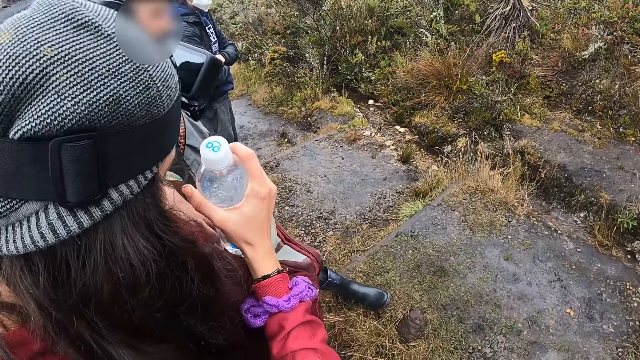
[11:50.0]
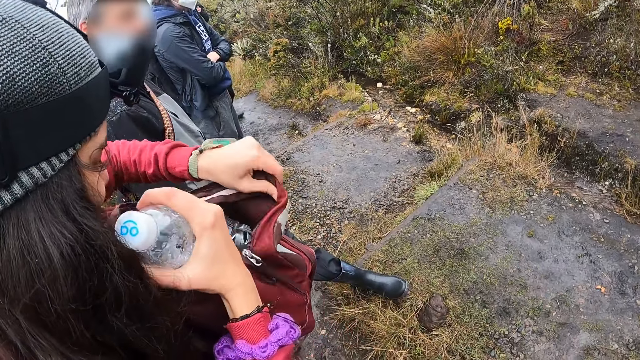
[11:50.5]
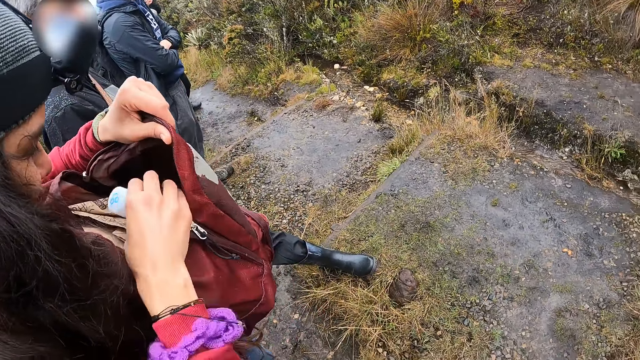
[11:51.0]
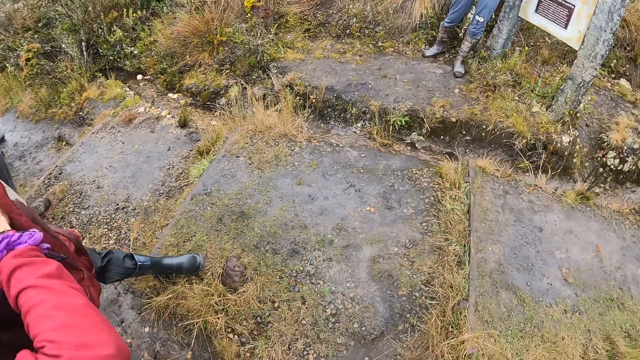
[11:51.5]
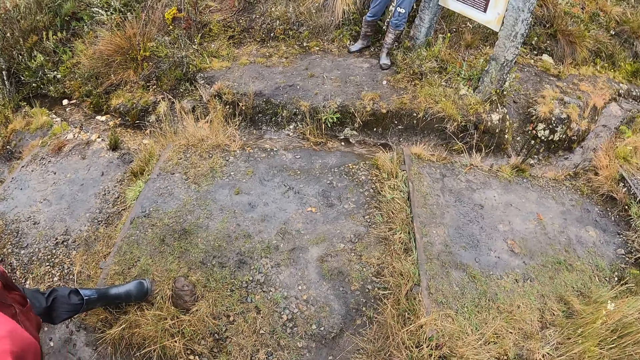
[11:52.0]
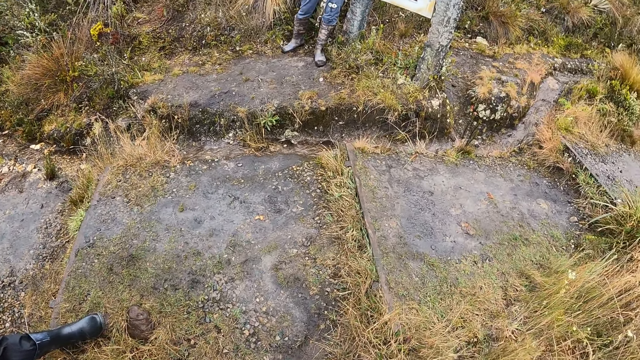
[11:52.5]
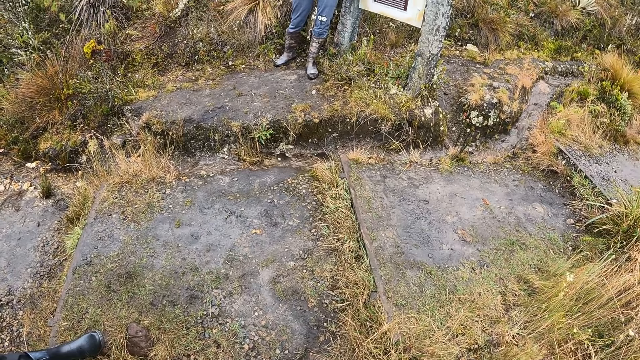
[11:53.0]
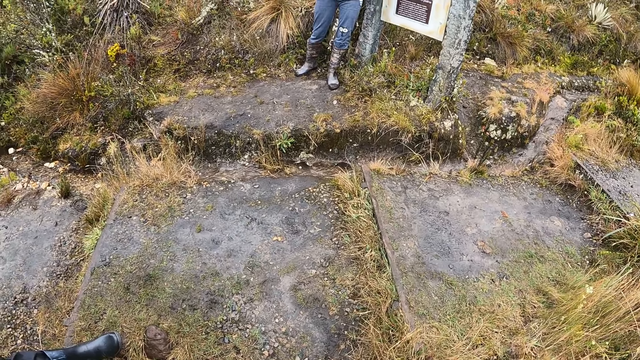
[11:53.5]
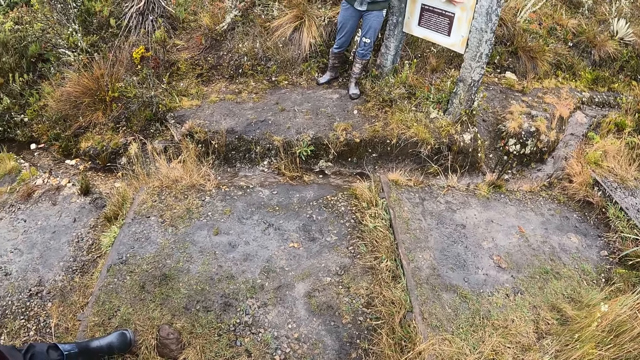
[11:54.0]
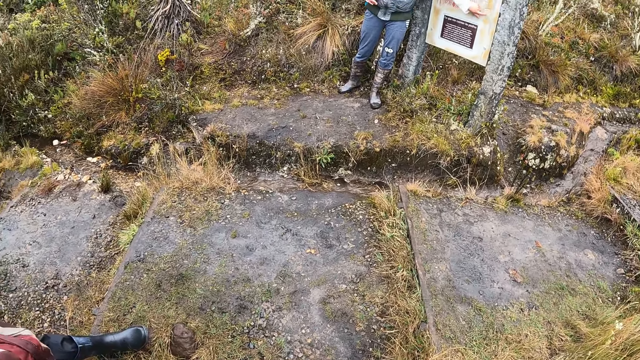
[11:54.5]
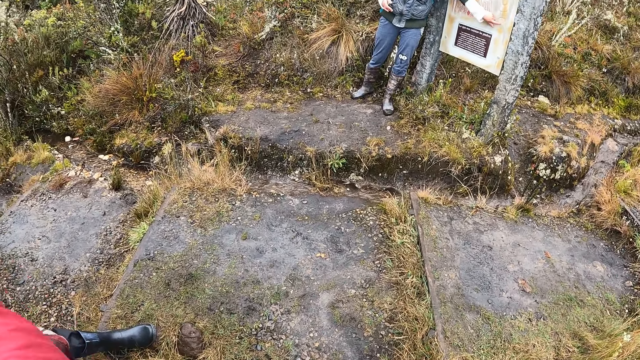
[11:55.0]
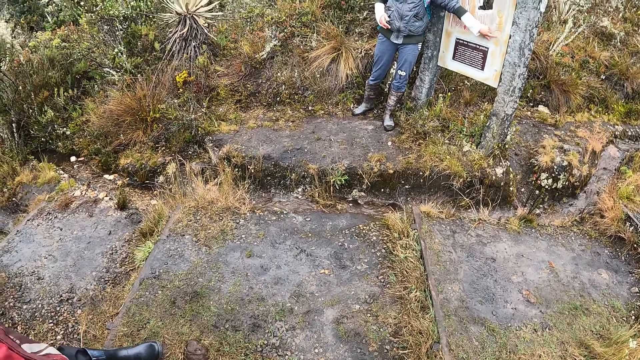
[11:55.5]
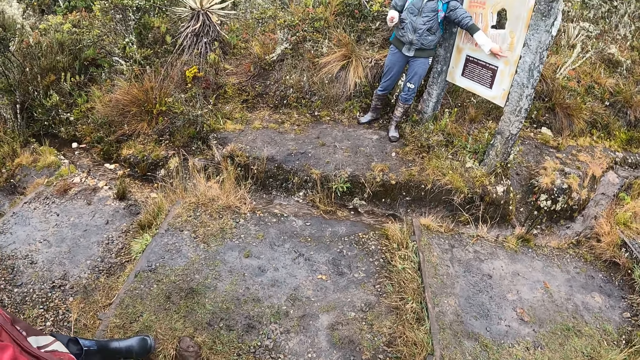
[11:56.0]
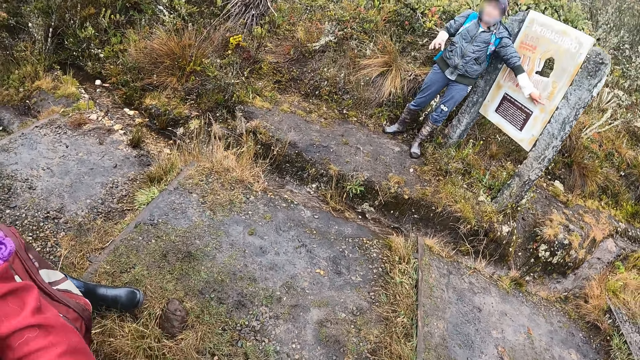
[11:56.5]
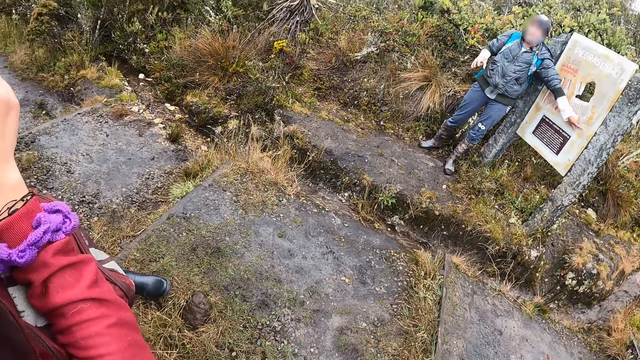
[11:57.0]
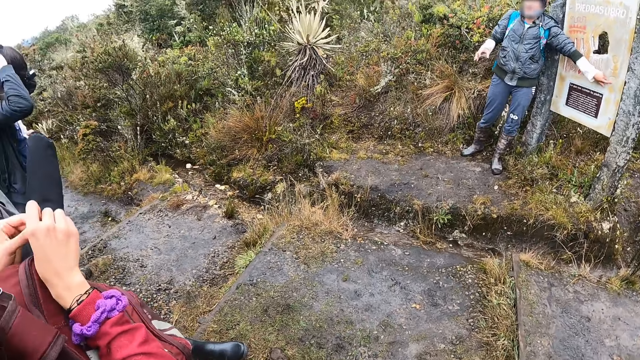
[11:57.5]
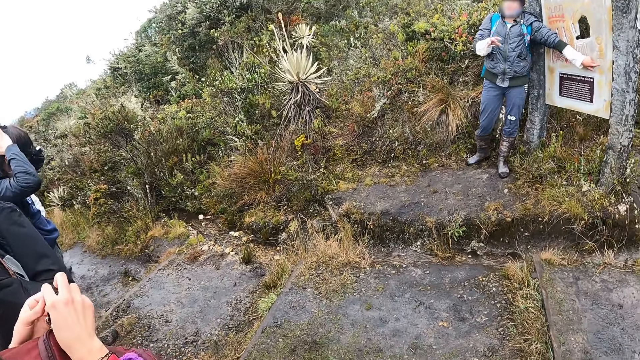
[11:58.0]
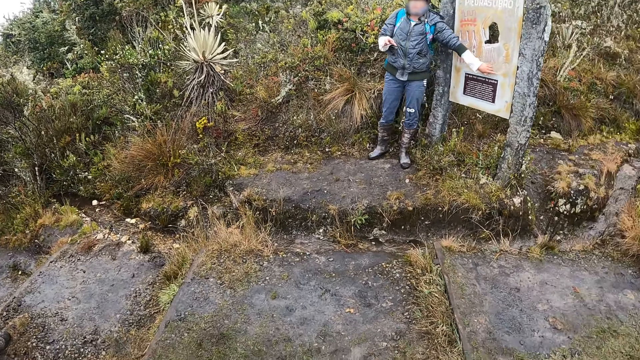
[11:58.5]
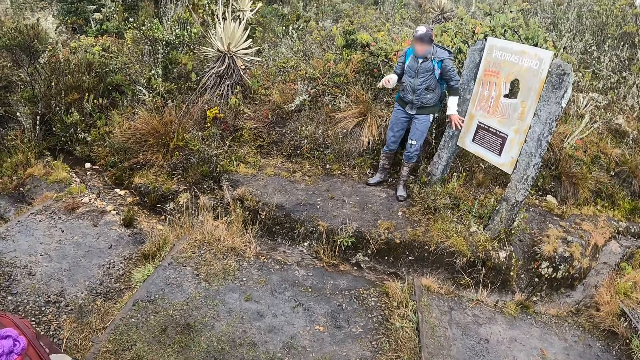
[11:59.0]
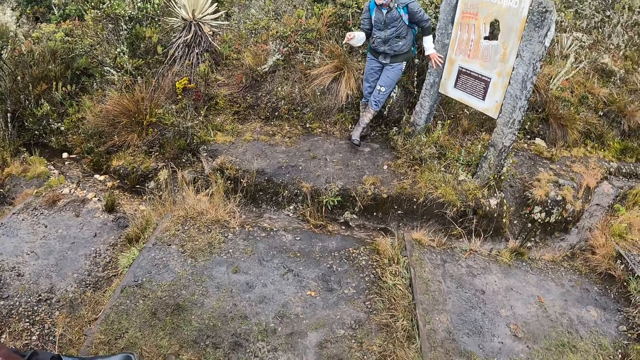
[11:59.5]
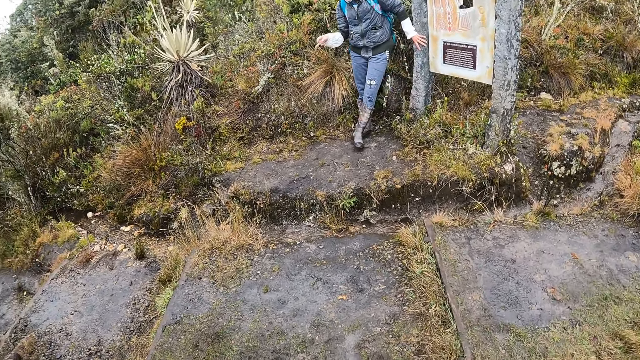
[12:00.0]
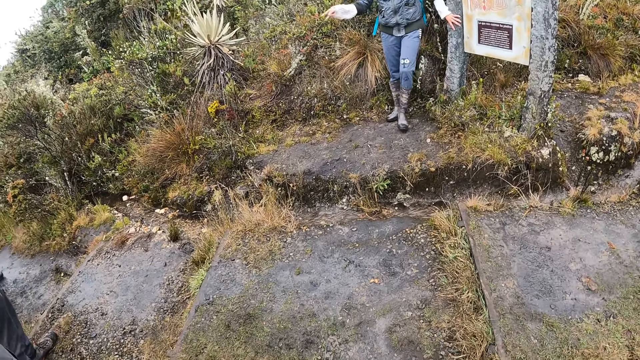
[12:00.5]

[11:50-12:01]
A woman puts the water bottle inside her backpack with her right hand. The camera wearer turns towards a group of people. They turn towards another woman. The other woman demonstrates to the group of people with her right hand.

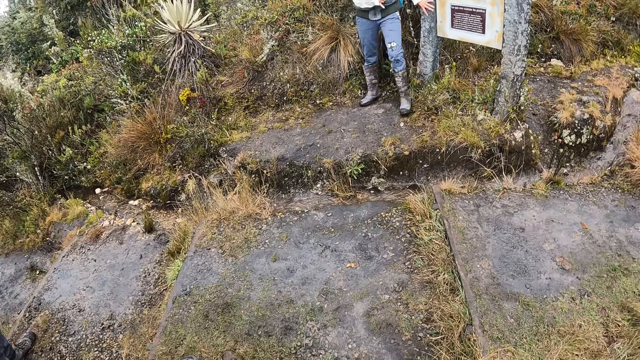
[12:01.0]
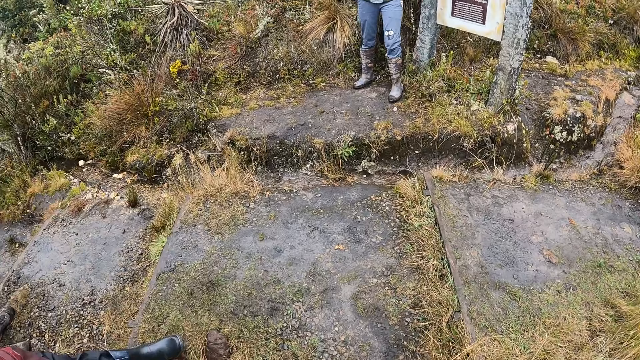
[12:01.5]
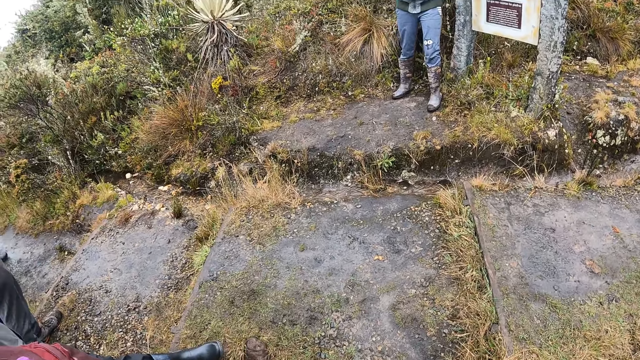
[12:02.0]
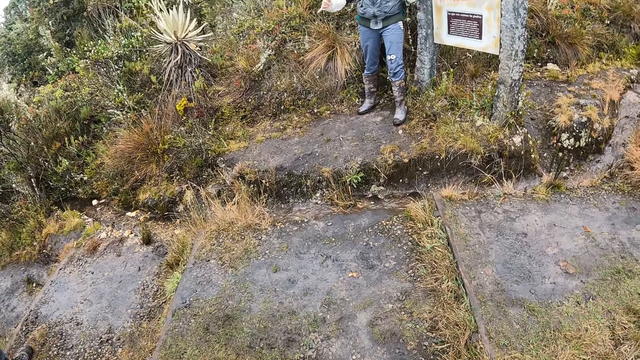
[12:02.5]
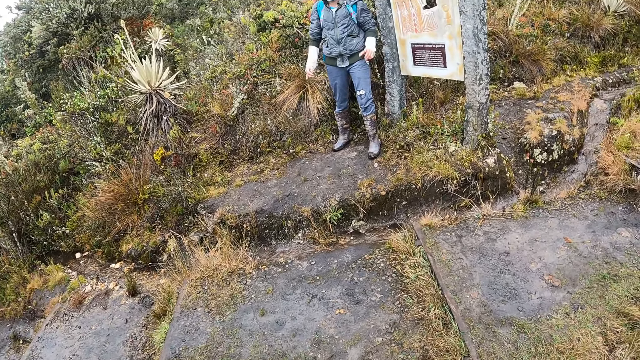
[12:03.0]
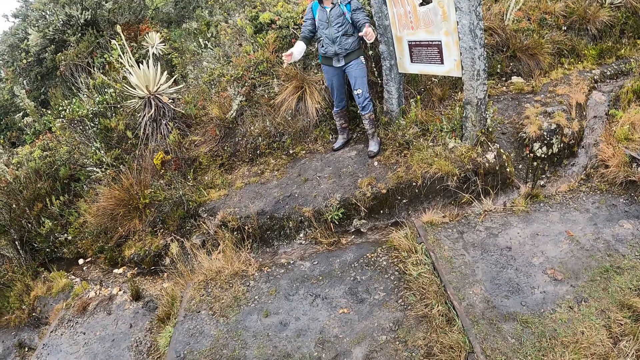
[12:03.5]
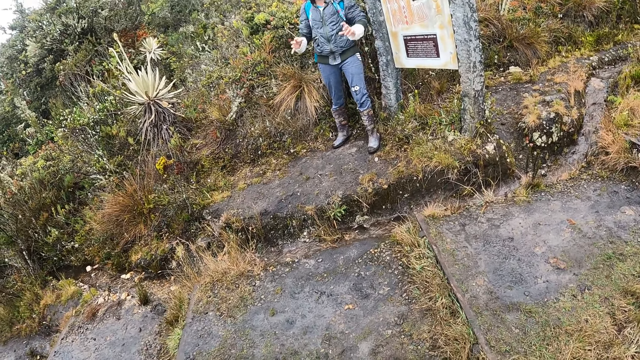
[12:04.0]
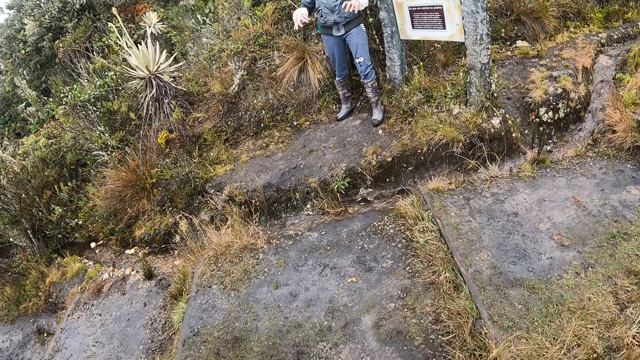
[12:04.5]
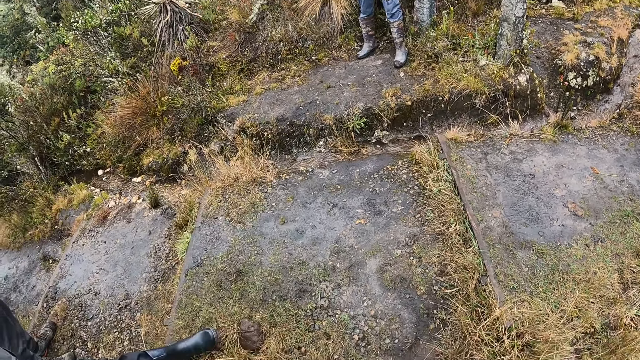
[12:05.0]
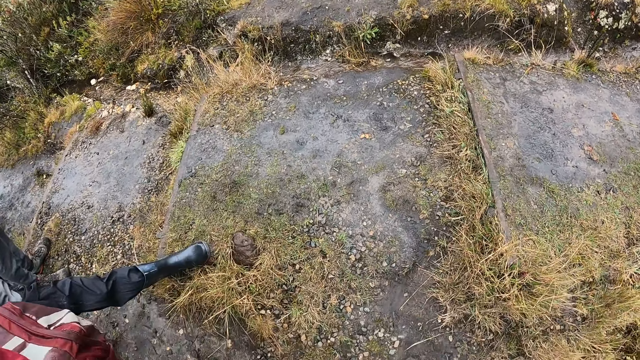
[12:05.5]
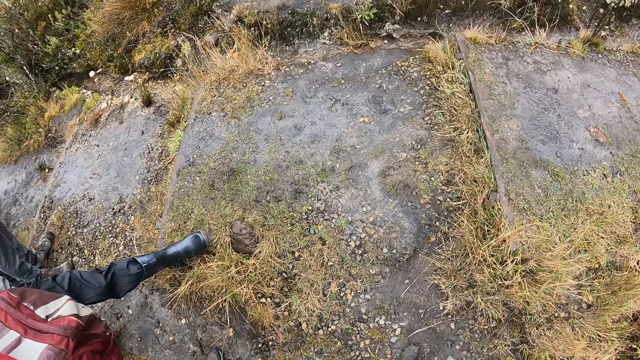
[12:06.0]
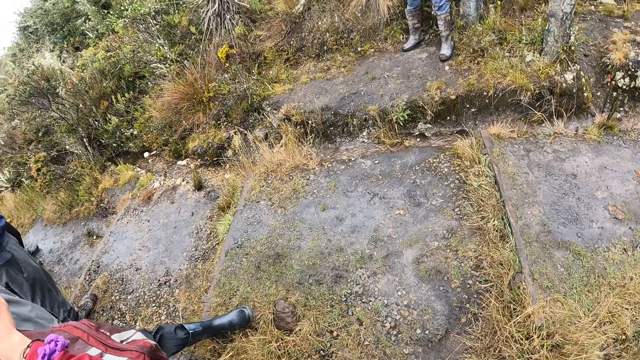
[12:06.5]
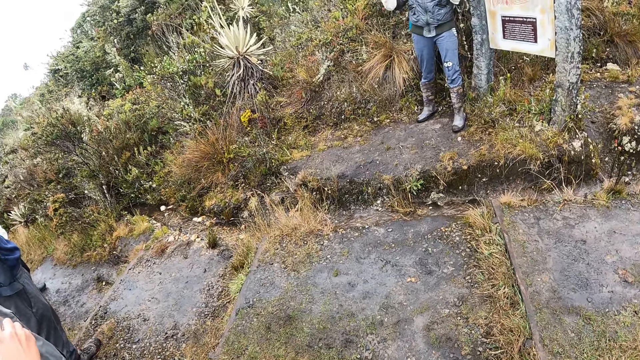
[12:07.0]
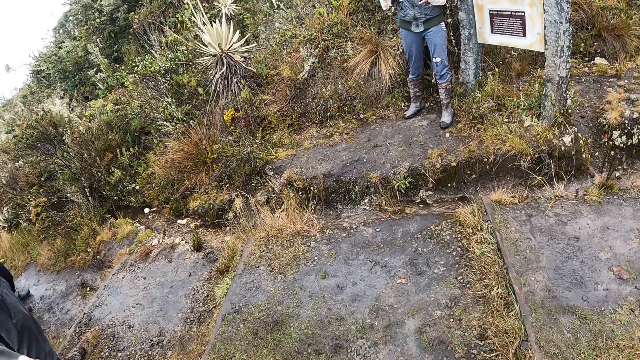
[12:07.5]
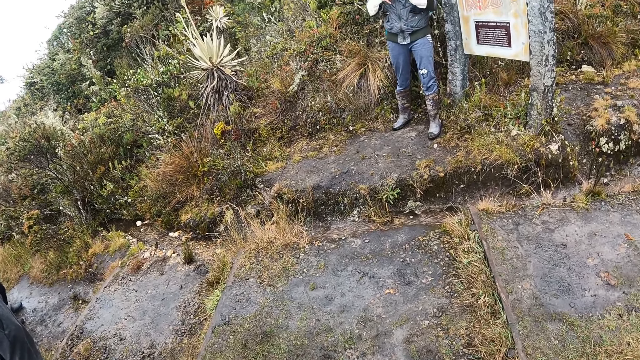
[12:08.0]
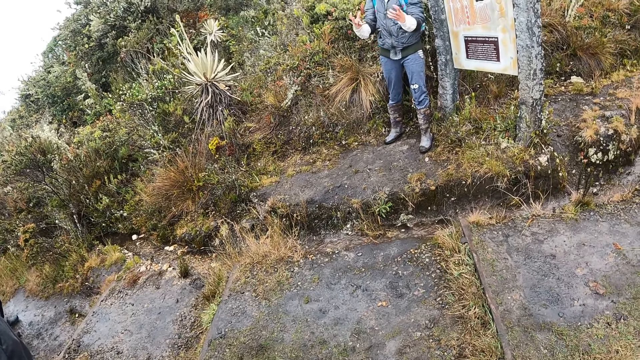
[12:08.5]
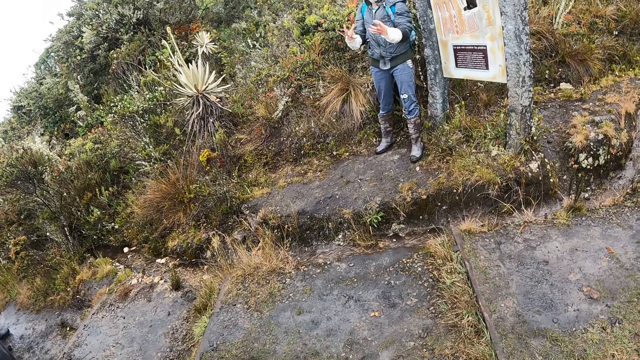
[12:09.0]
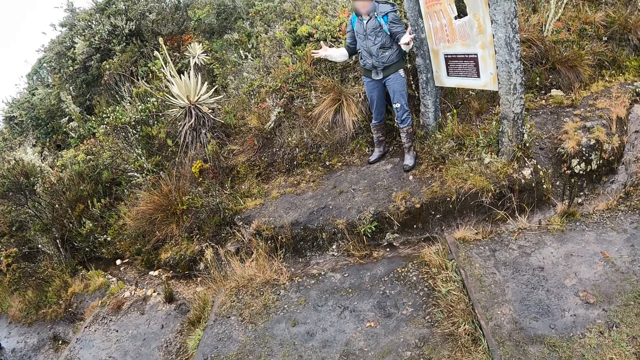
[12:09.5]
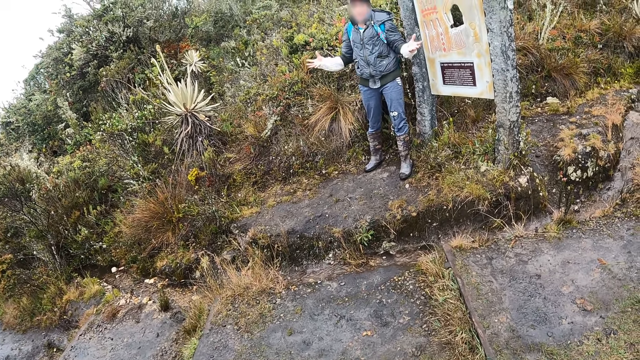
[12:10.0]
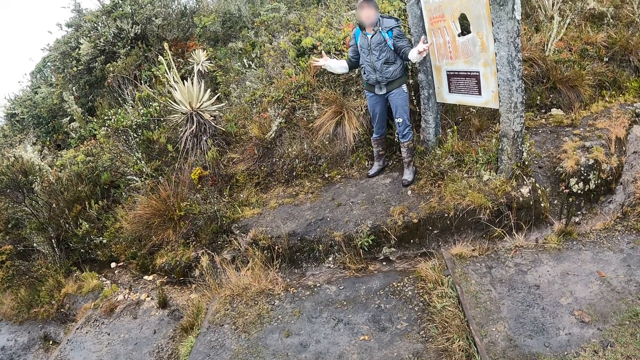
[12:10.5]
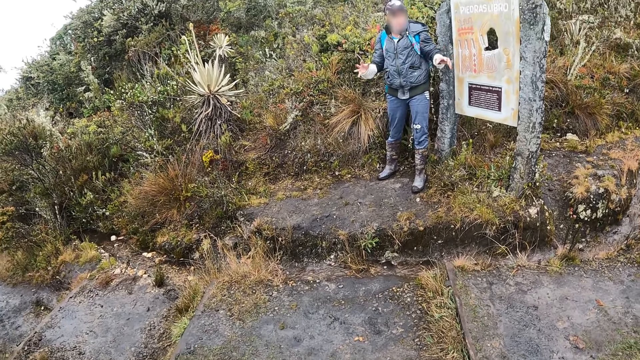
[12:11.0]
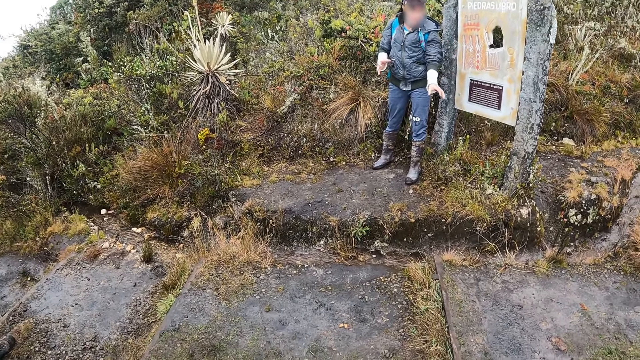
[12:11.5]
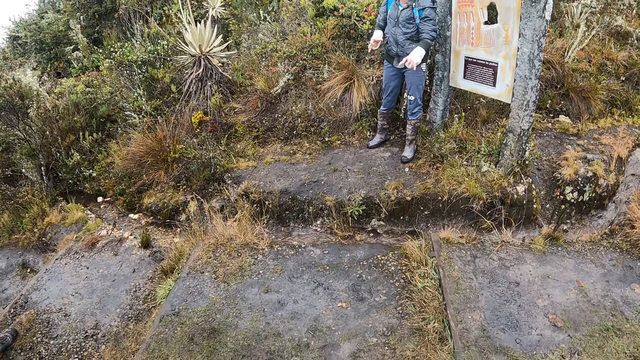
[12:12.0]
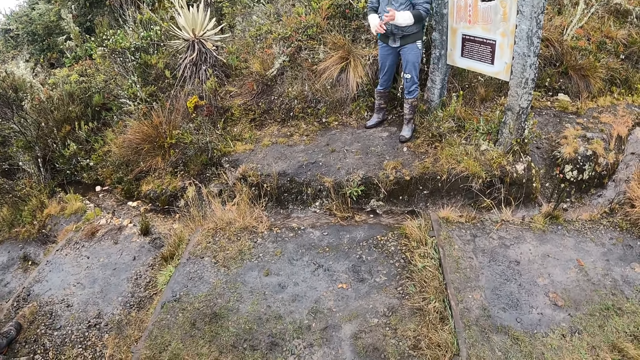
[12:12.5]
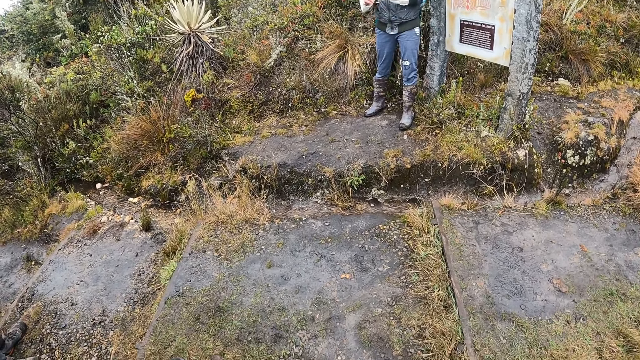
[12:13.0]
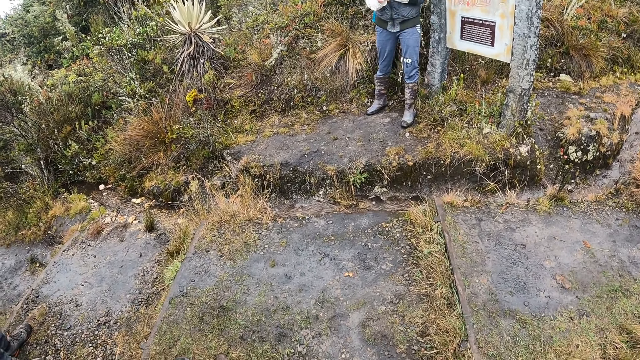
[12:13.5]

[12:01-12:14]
The woman demonstrates to a group of people with both hands.
